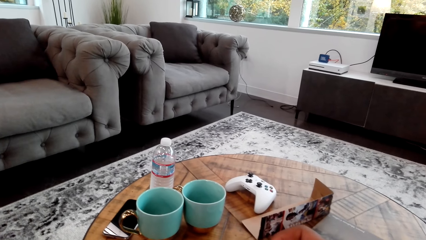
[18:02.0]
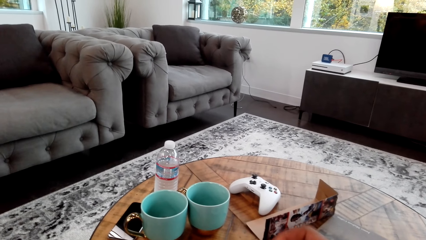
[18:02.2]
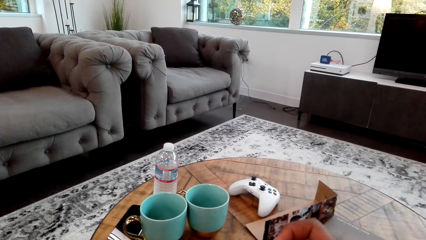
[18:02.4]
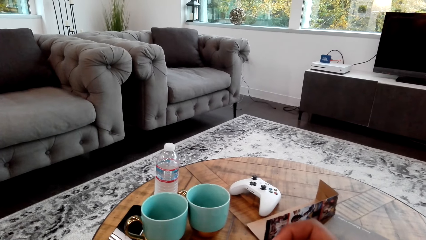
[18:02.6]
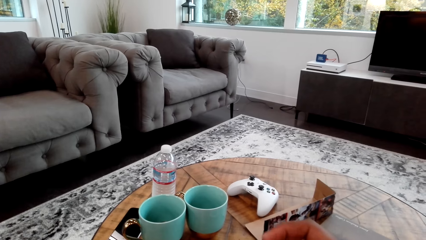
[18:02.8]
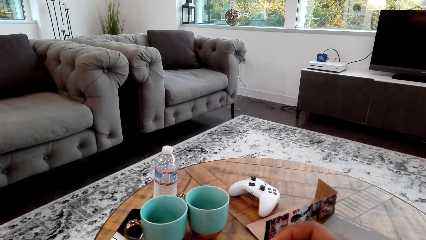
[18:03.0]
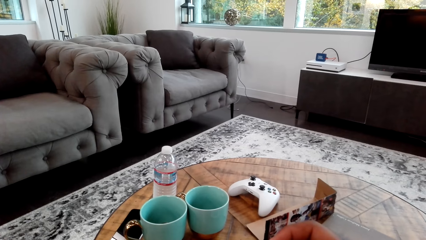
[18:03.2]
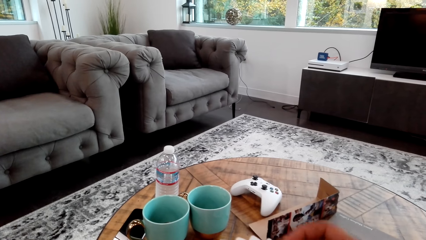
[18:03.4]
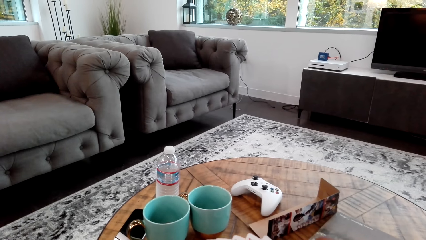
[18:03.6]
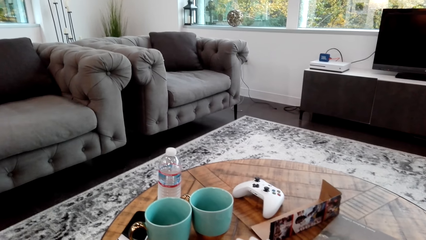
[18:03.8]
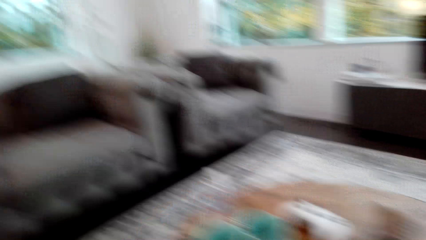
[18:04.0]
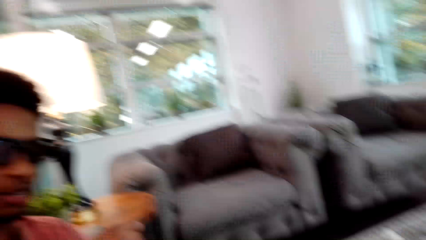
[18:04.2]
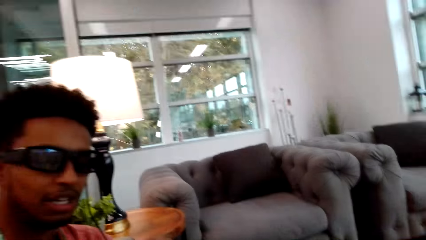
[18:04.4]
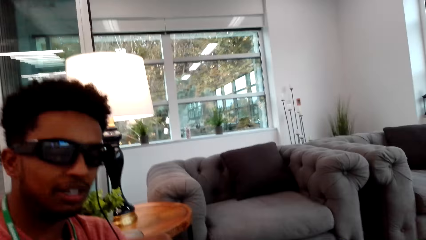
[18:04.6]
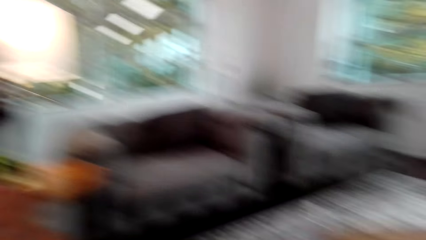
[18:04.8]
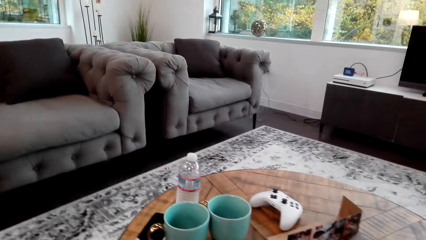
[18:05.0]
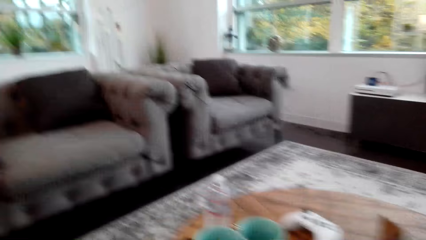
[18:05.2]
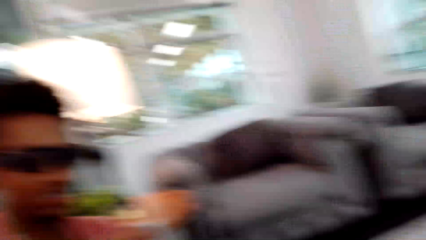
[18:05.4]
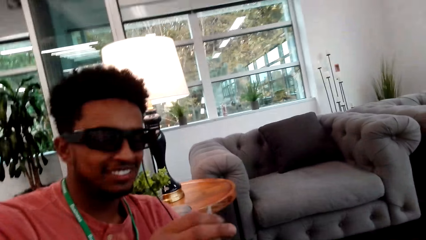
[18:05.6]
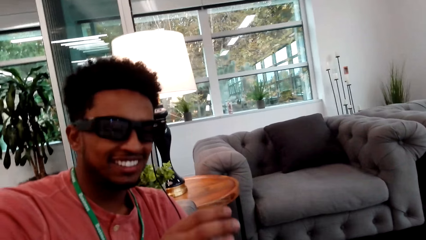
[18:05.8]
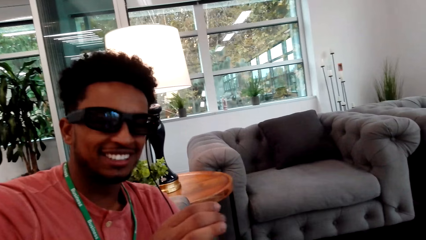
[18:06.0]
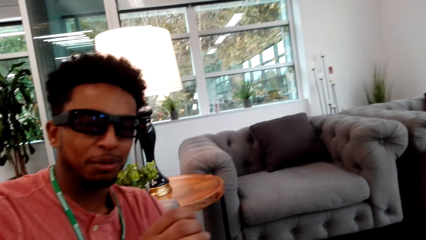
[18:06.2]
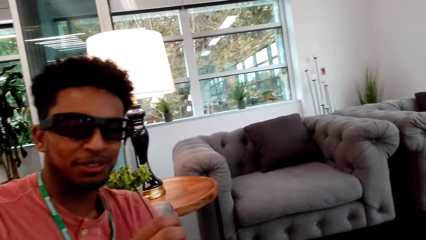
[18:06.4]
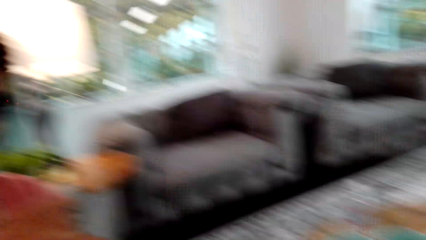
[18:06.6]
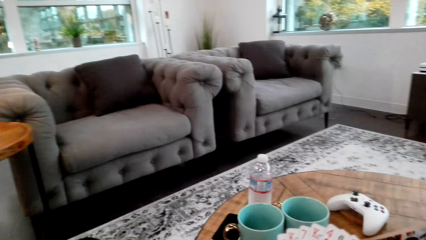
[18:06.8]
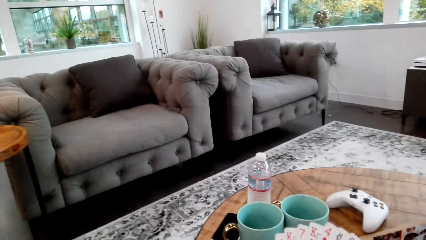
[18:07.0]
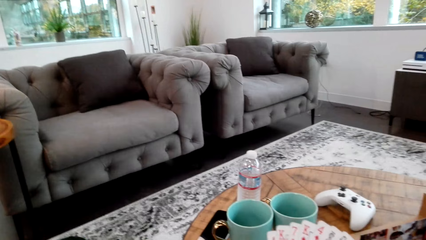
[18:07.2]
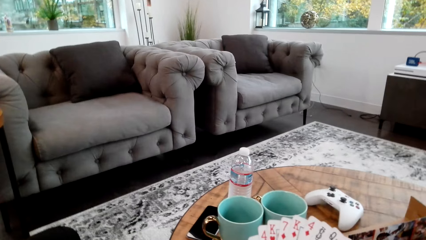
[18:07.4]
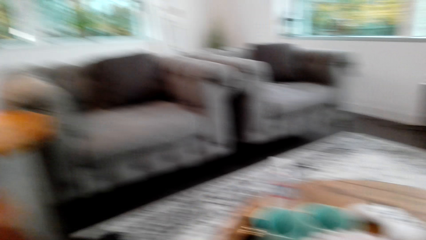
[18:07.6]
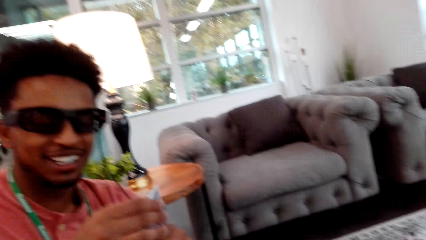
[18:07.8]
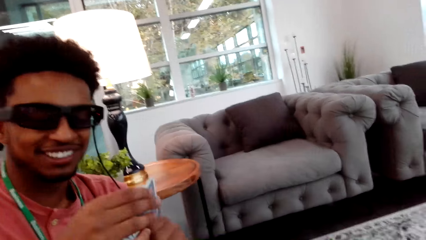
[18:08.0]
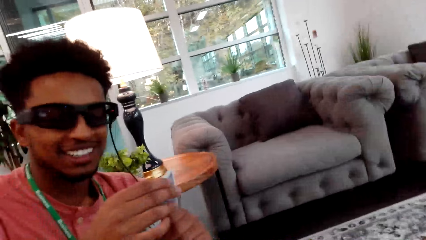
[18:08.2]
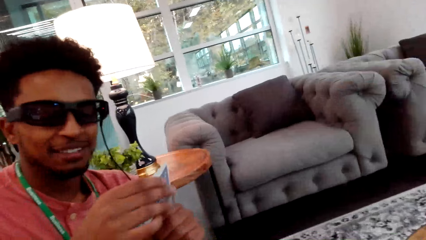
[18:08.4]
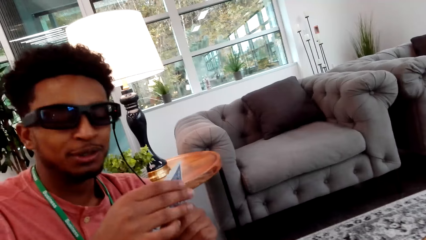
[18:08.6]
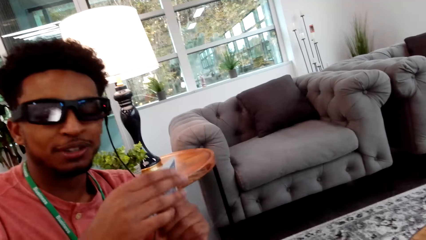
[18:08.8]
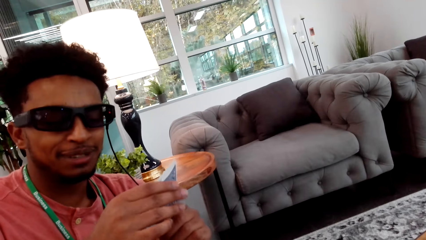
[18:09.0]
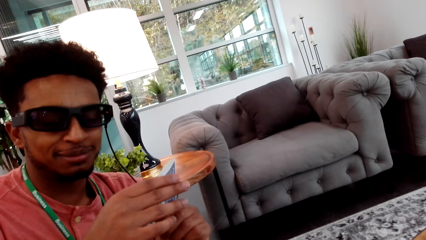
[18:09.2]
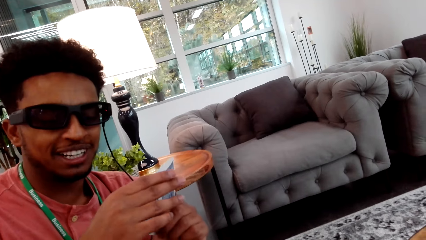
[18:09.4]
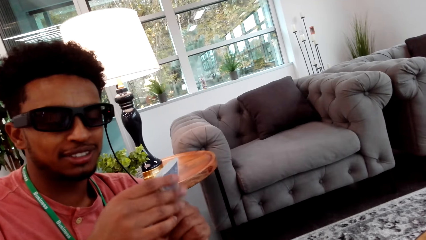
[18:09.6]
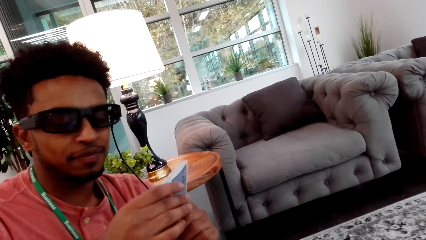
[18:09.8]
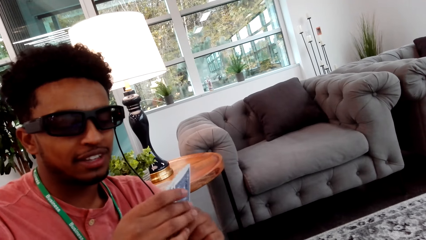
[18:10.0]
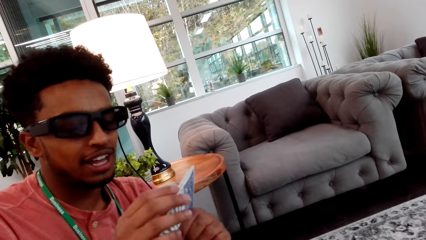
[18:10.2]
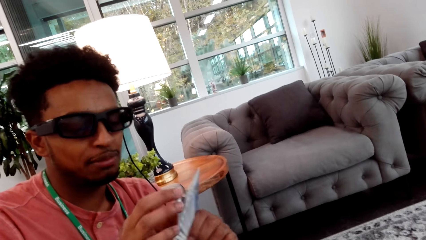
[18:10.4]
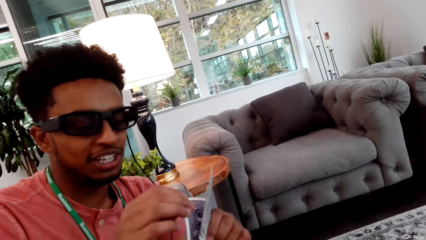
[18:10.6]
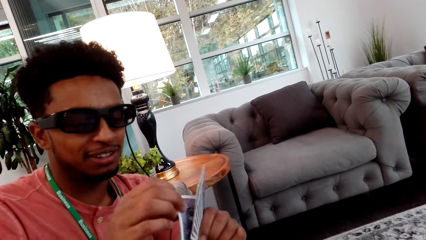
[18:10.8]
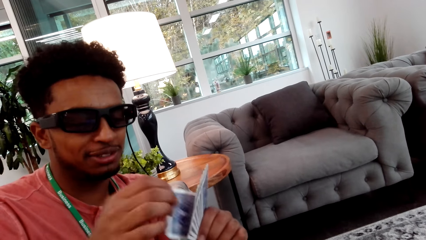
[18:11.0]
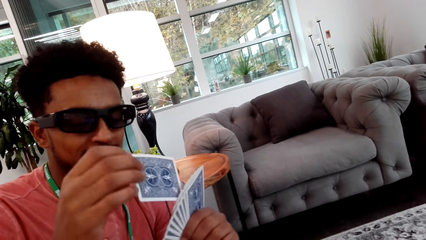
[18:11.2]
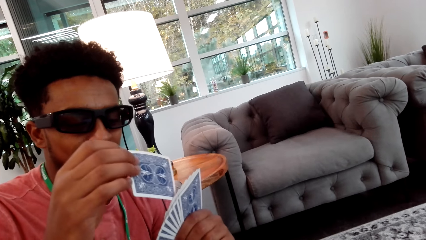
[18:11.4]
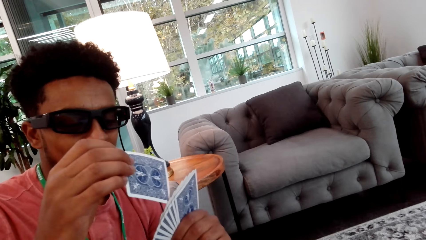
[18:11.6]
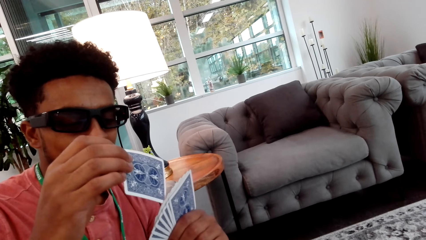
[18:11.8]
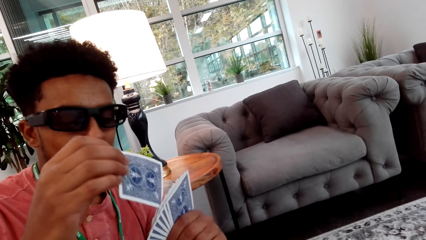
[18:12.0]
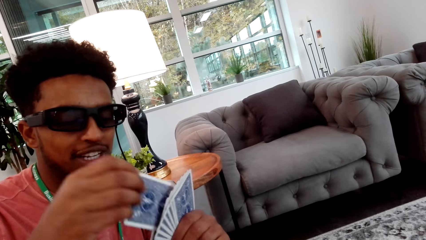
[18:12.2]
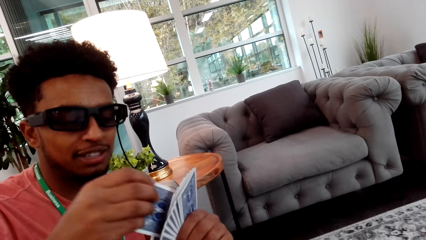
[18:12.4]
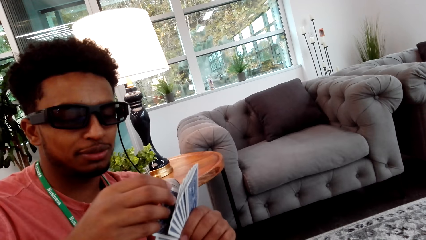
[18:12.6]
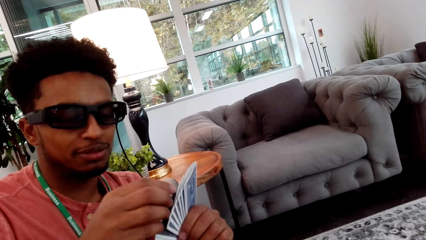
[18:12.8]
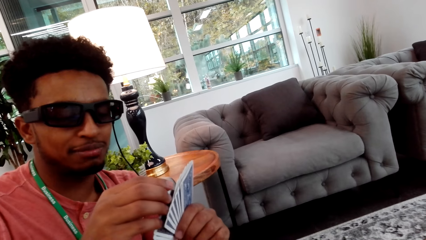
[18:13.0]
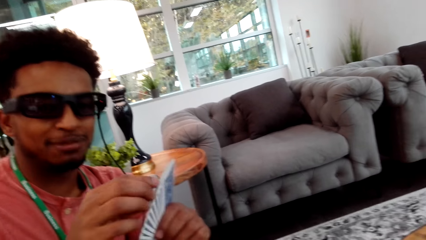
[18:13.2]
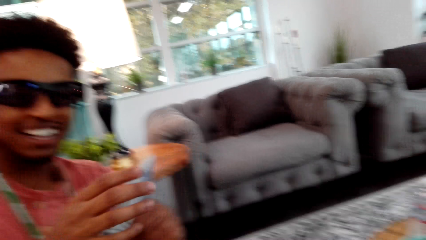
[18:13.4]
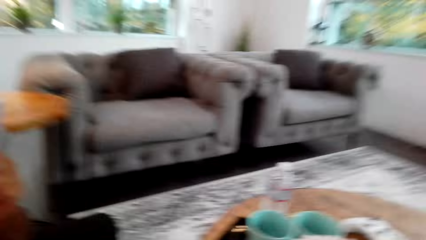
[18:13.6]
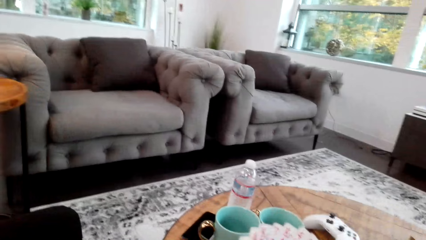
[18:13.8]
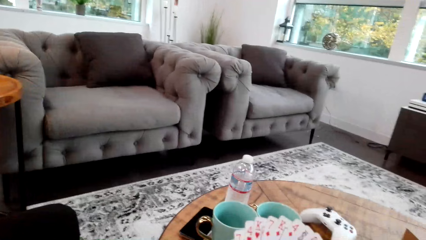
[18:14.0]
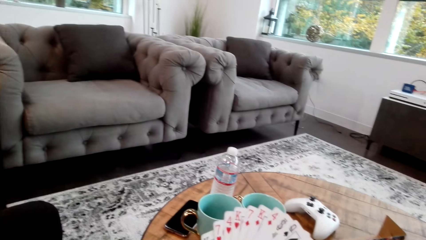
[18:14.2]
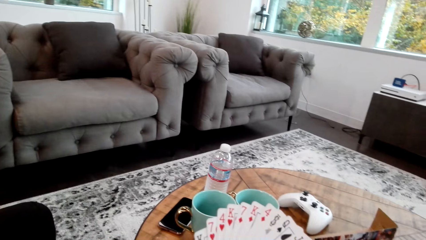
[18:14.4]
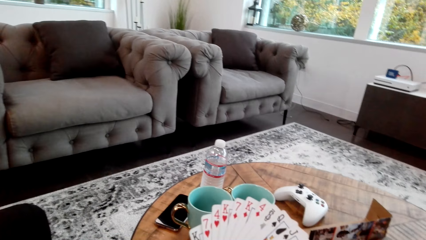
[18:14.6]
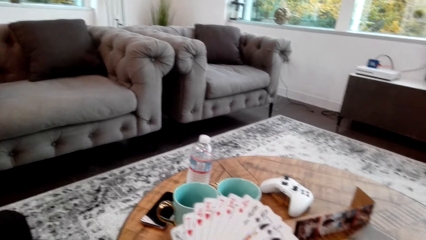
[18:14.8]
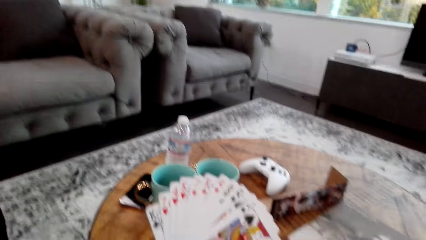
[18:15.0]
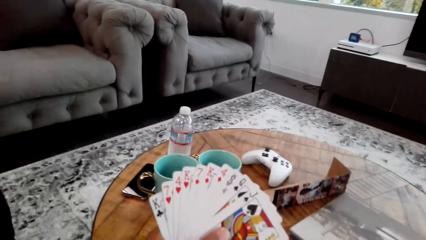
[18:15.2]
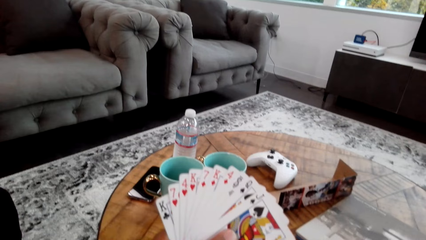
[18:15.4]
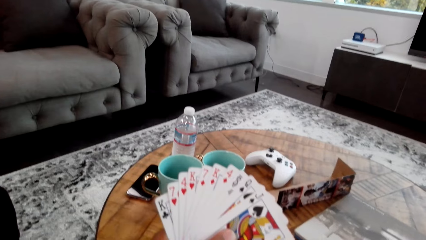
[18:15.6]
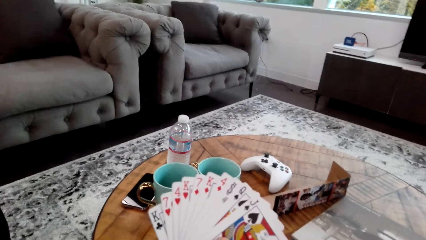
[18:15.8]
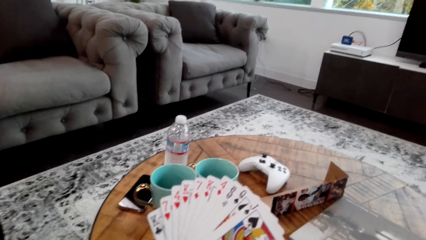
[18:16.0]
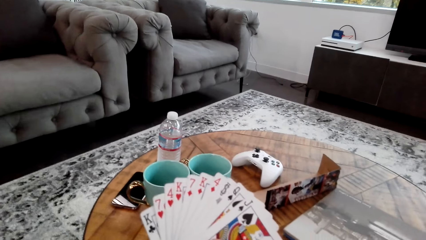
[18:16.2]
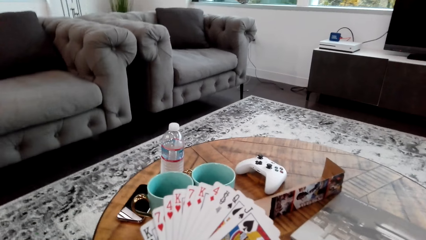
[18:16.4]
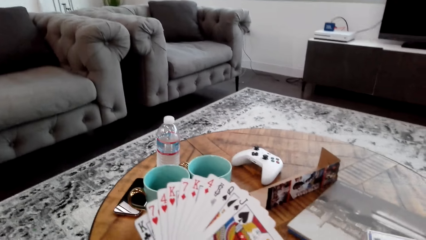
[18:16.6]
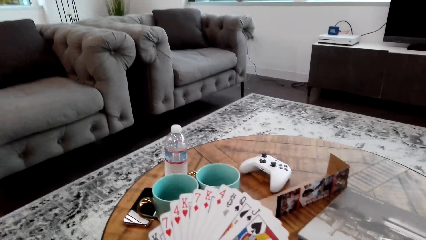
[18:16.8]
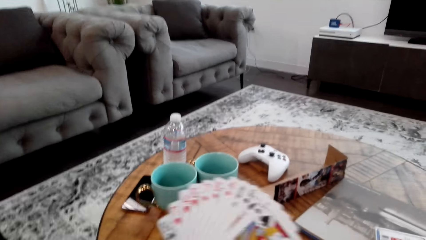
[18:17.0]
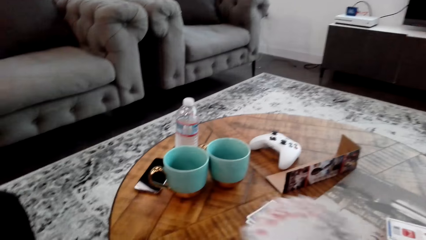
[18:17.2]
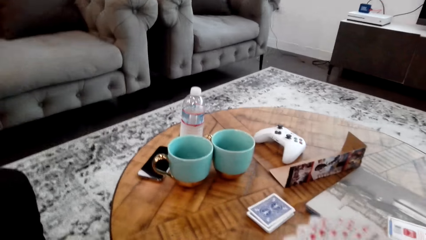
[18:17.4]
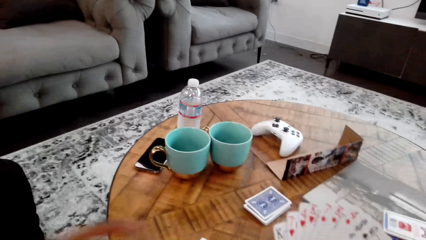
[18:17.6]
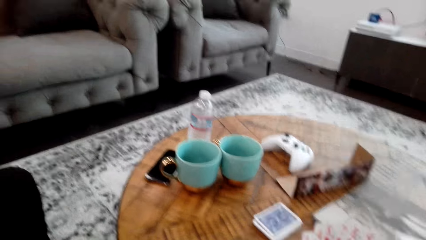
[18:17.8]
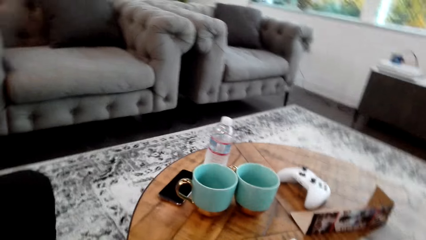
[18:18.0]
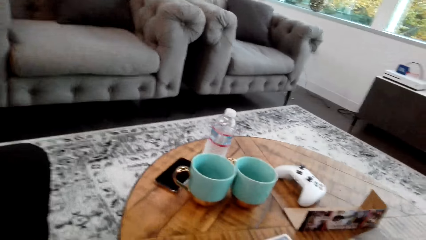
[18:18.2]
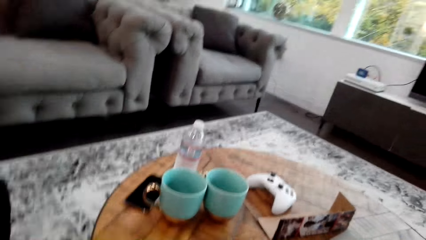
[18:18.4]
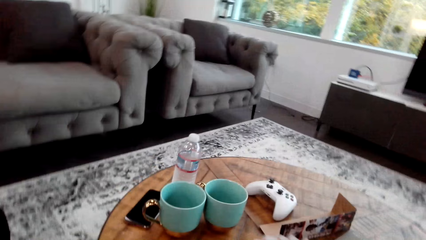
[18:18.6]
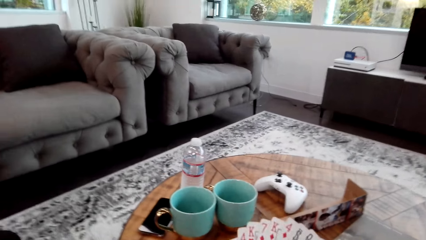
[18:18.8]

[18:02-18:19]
A man looks around. The man adjusts the card. The man holds cards with both hands. The camera wearer holds the cards. They count the cards with both hands.
